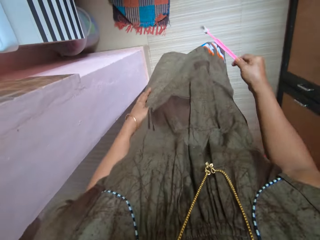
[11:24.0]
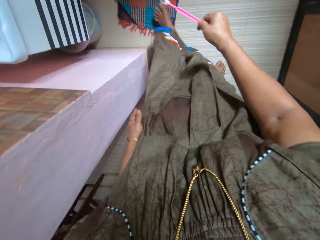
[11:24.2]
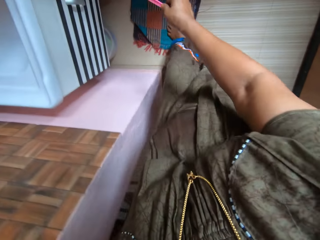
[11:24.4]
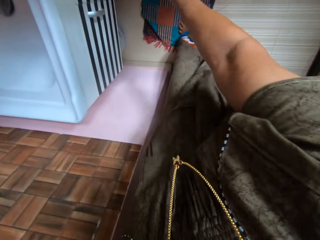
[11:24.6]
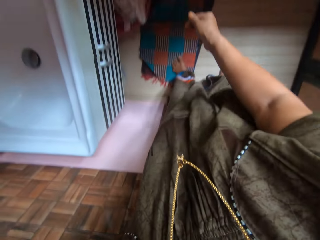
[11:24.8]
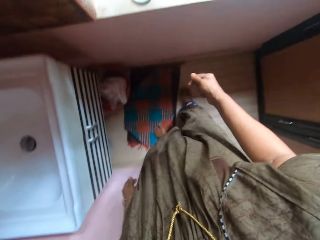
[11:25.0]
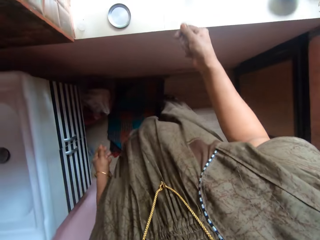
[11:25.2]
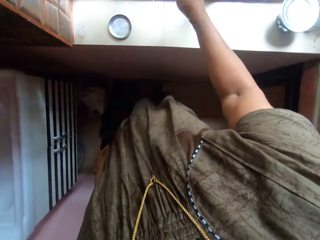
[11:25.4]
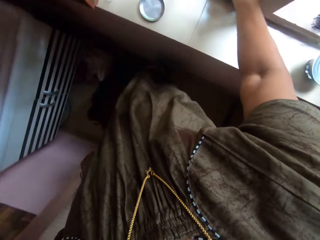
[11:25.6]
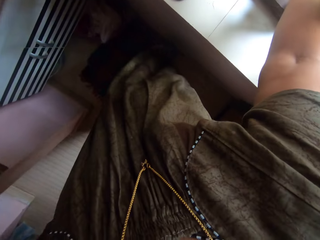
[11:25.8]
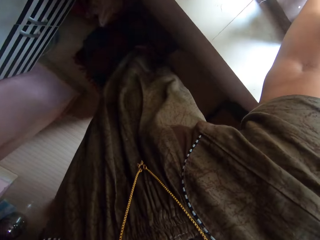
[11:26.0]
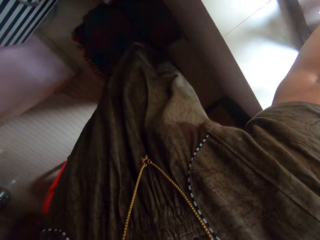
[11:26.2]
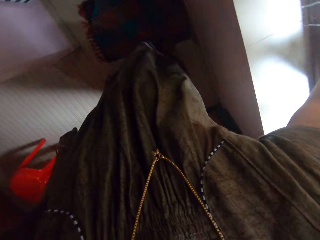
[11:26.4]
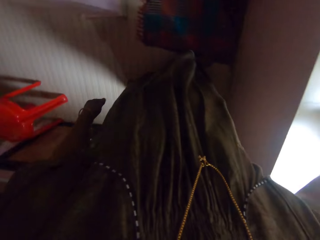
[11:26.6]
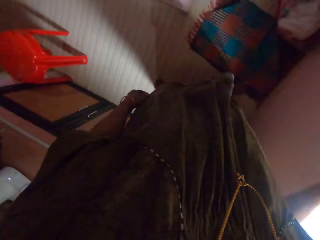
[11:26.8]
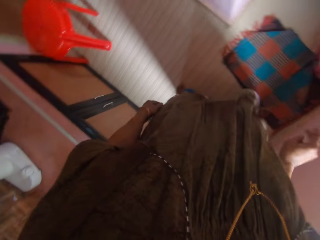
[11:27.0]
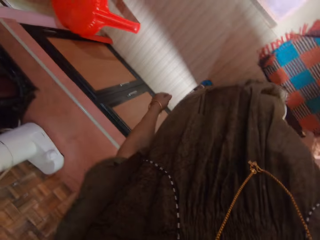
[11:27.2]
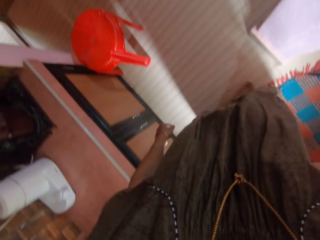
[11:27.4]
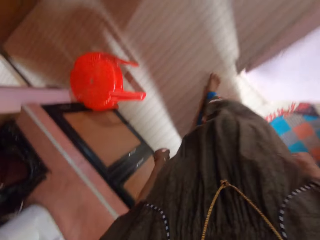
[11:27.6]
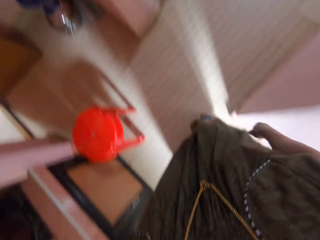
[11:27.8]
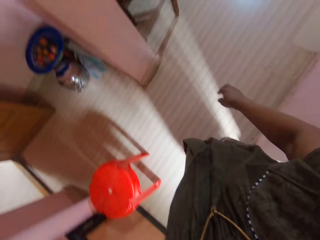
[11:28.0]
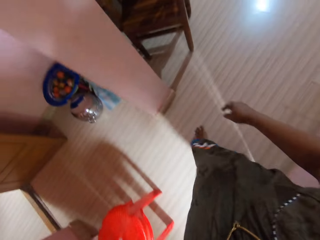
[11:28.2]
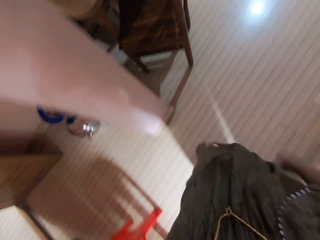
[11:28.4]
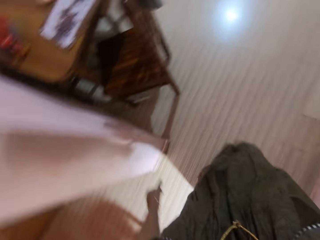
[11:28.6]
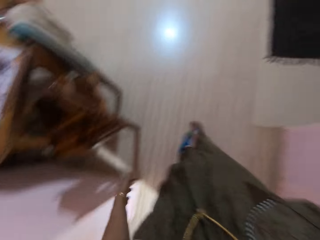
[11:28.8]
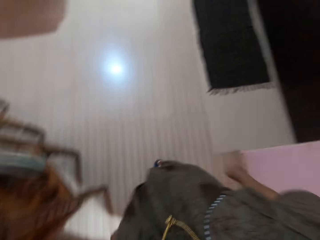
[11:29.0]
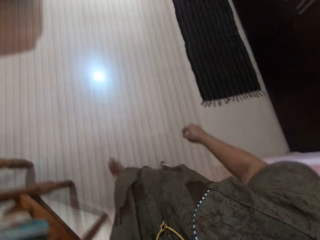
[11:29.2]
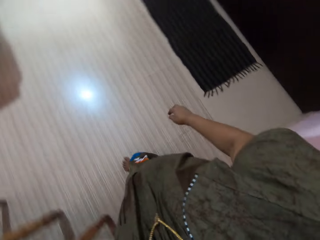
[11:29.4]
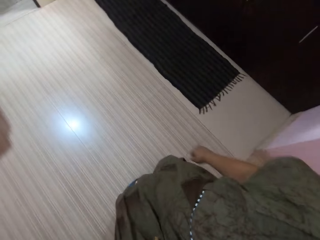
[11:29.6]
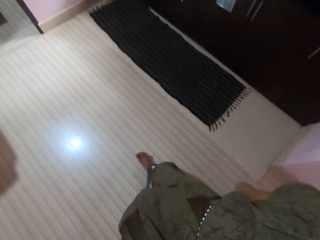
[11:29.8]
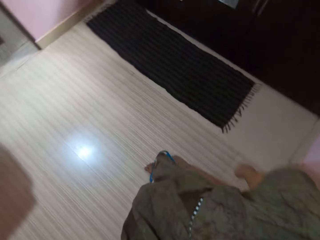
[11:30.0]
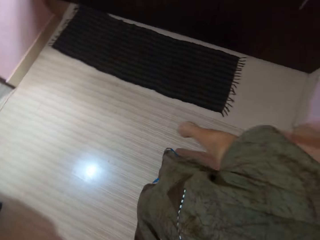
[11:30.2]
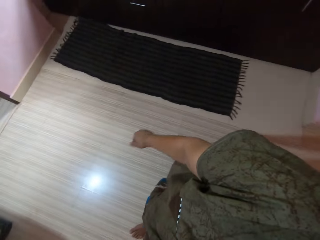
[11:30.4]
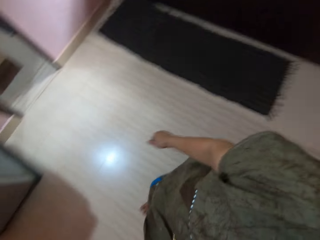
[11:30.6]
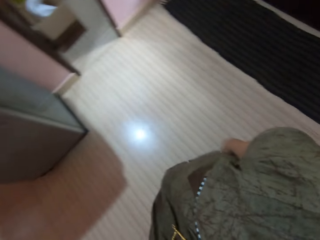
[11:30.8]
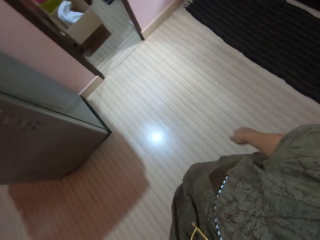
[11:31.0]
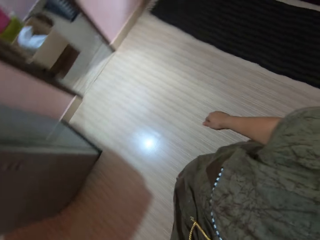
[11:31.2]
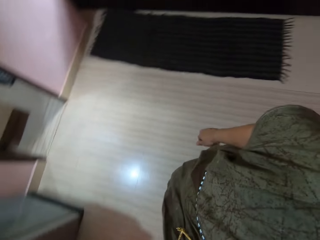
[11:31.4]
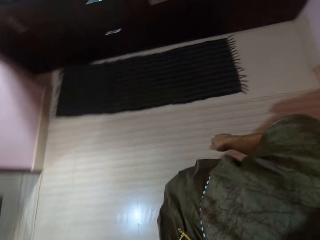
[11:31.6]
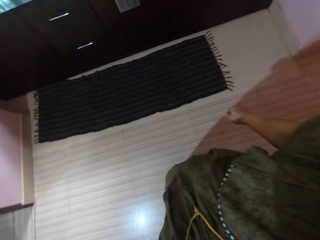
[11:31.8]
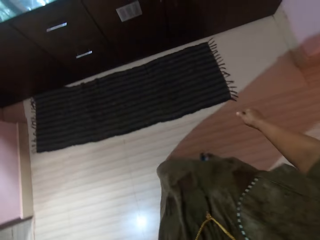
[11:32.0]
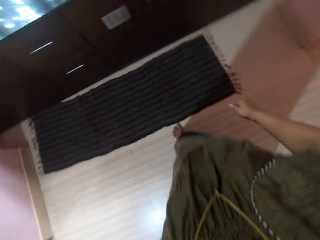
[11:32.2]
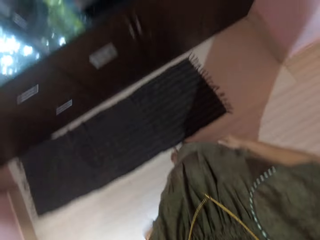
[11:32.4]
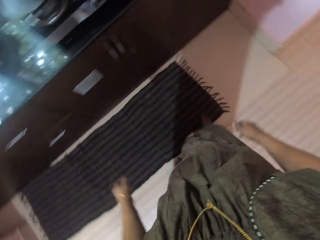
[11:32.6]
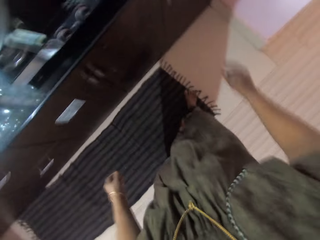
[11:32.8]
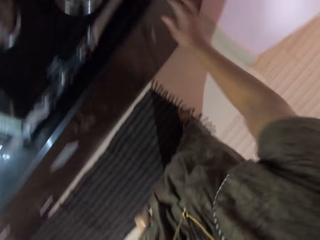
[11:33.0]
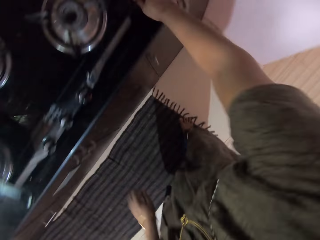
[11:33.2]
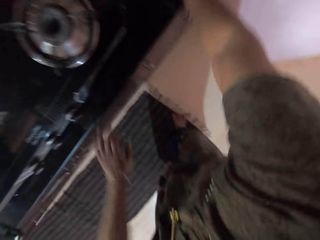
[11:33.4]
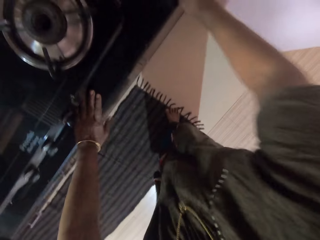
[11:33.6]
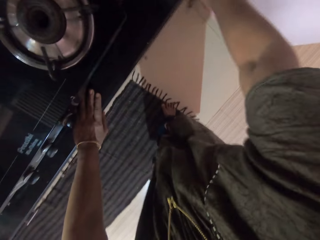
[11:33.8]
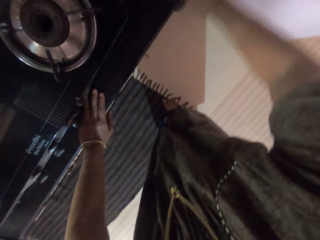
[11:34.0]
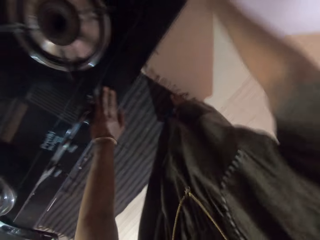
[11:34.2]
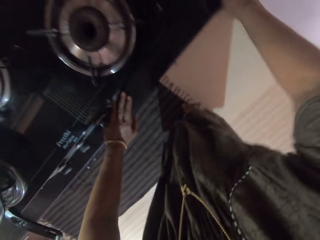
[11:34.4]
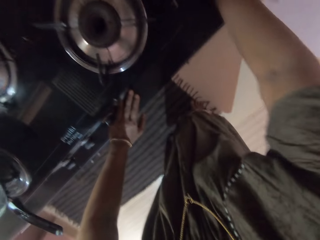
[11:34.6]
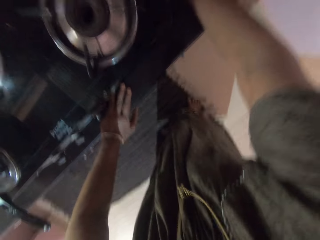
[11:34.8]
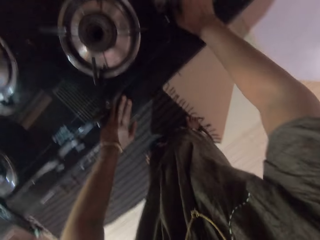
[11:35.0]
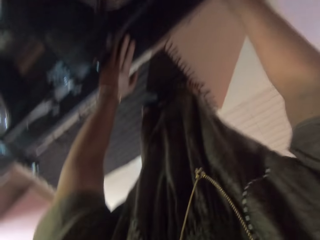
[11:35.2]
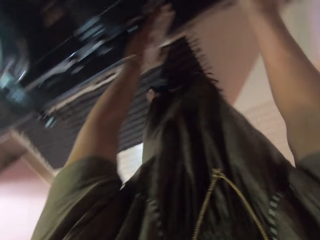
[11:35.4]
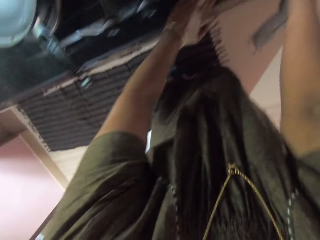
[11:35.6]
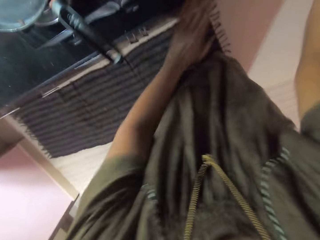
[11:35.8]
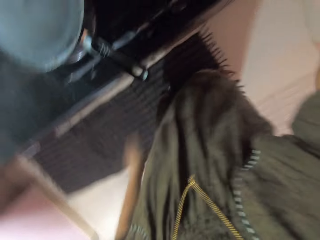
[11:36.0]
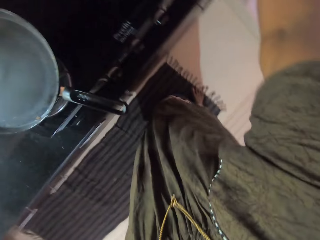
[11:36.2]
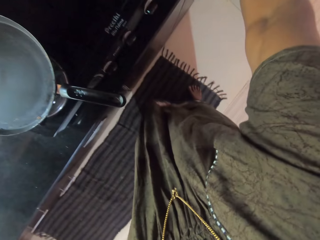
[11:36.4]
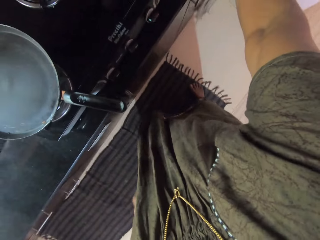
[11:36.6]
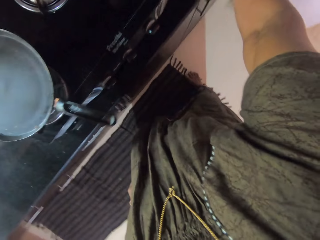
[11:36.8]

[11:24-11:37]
The camera wearer drops the toothbrush in a bin. They do something. They walk around the house. They walk towards the kitchen area. They hold a cloth. They wipe the kitchen surface with the cloth. They pick up the piece of cloth.

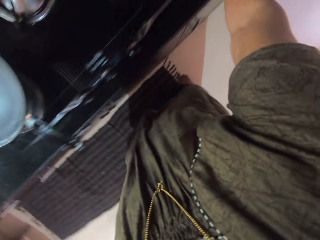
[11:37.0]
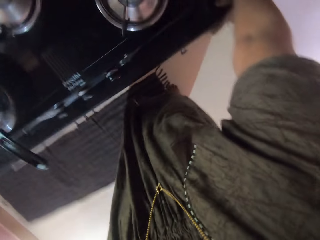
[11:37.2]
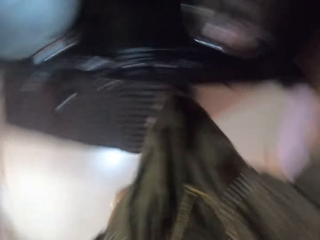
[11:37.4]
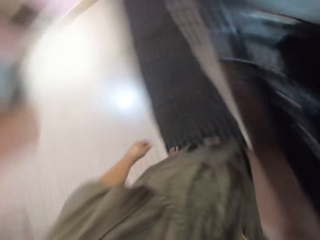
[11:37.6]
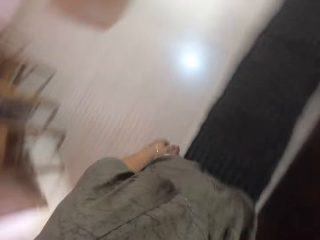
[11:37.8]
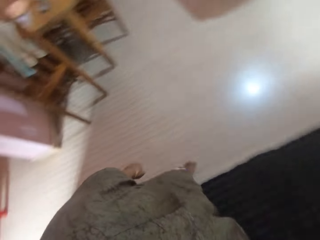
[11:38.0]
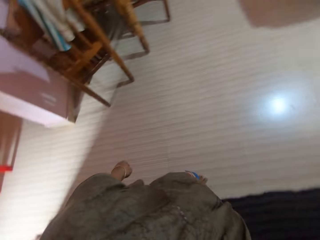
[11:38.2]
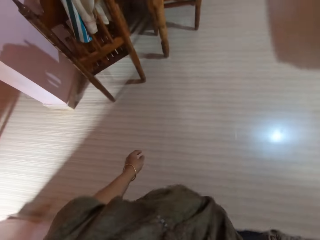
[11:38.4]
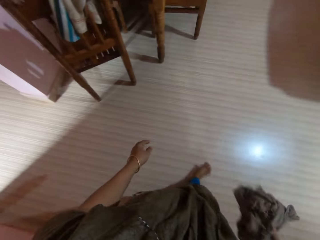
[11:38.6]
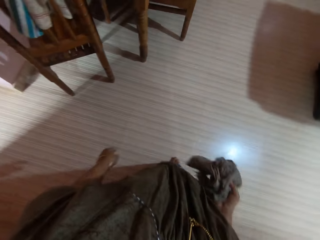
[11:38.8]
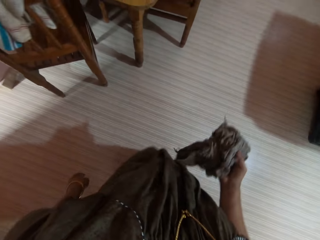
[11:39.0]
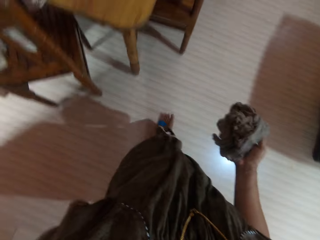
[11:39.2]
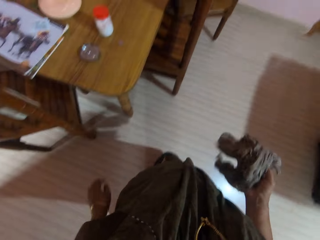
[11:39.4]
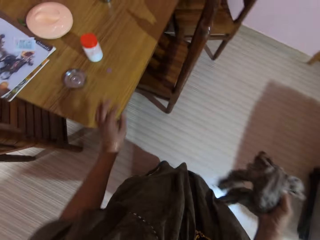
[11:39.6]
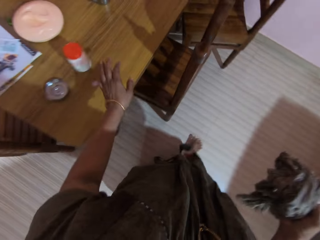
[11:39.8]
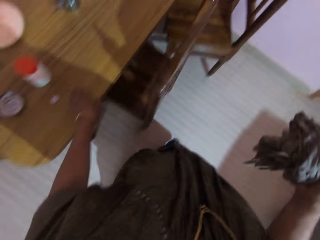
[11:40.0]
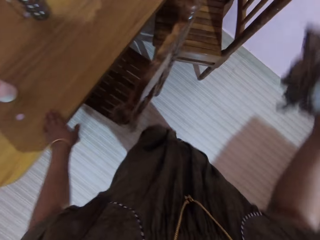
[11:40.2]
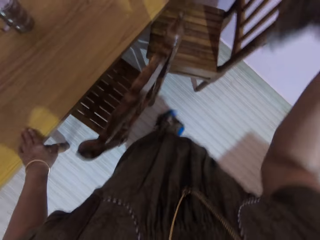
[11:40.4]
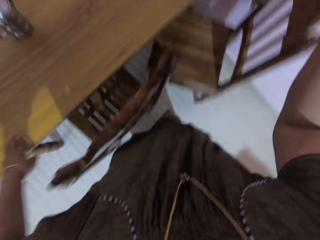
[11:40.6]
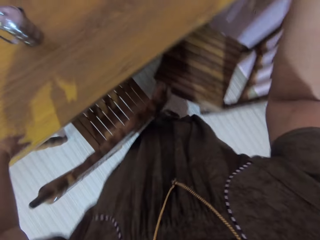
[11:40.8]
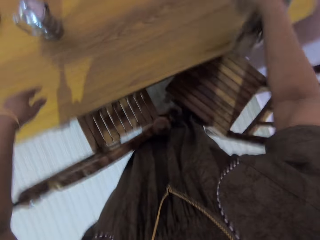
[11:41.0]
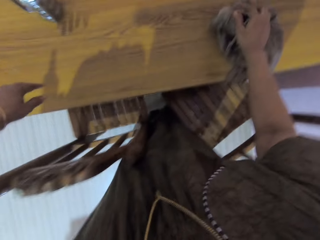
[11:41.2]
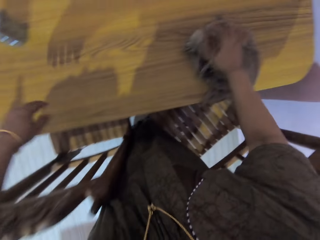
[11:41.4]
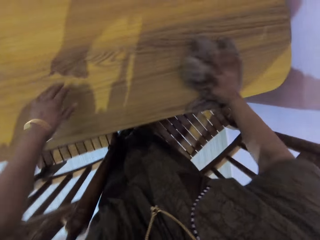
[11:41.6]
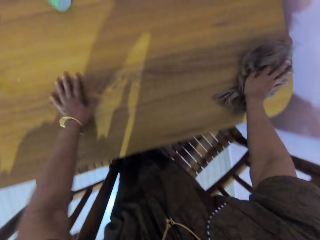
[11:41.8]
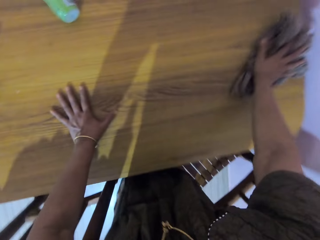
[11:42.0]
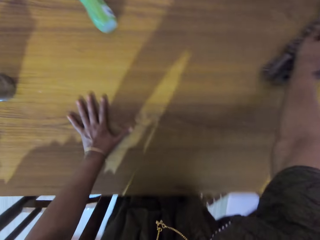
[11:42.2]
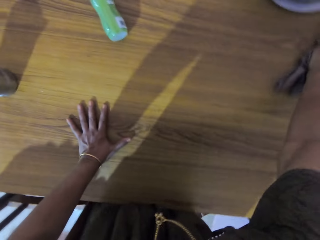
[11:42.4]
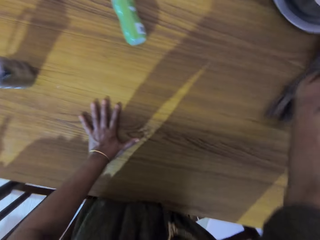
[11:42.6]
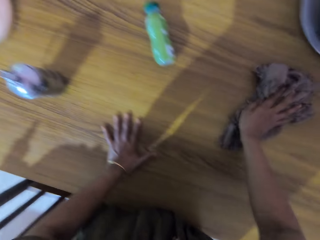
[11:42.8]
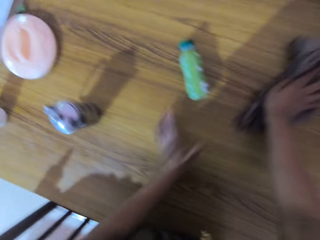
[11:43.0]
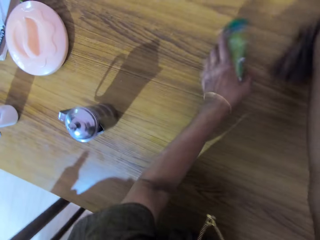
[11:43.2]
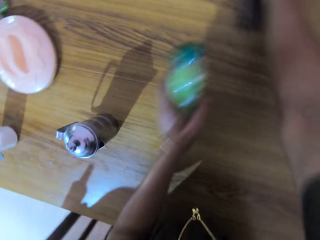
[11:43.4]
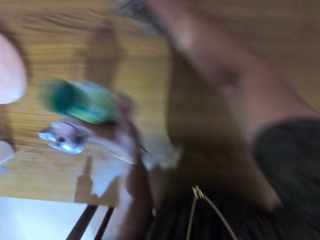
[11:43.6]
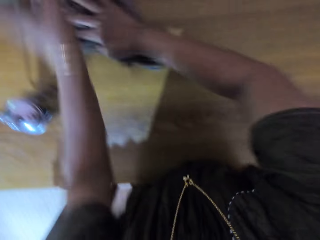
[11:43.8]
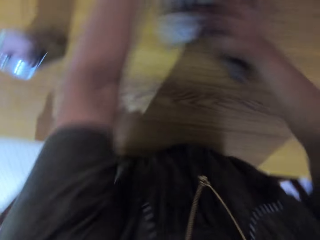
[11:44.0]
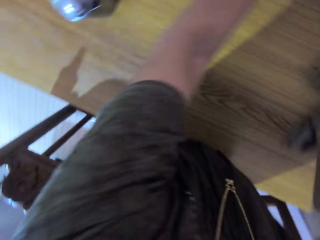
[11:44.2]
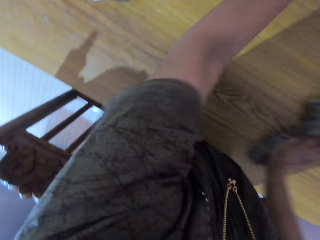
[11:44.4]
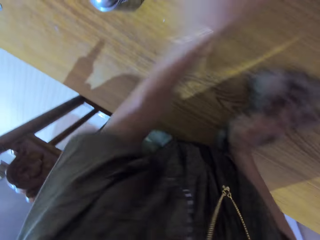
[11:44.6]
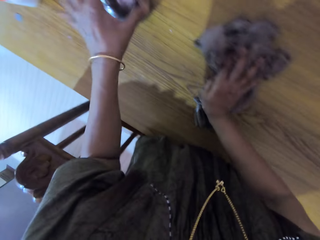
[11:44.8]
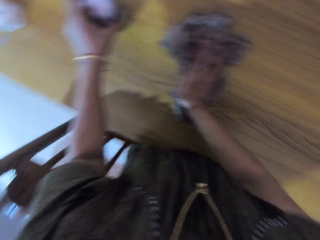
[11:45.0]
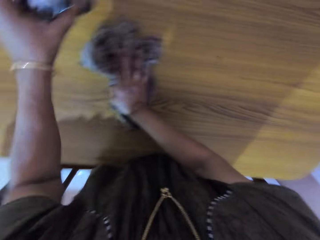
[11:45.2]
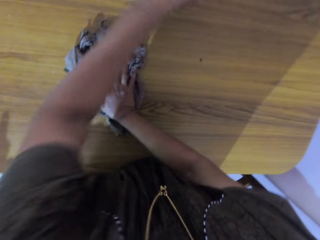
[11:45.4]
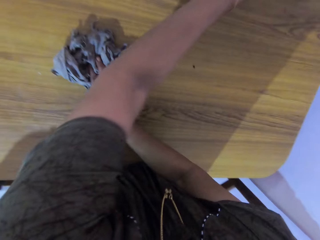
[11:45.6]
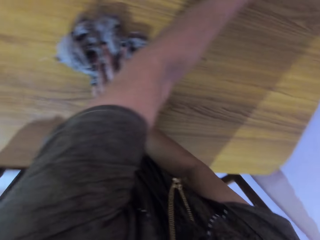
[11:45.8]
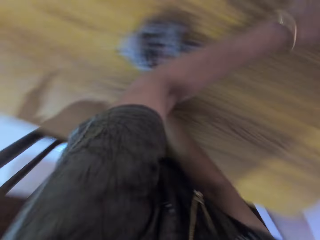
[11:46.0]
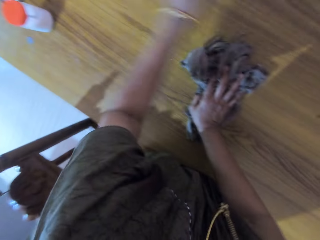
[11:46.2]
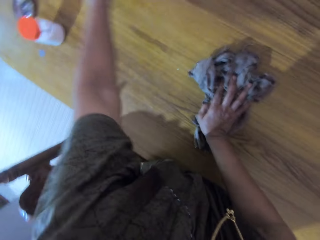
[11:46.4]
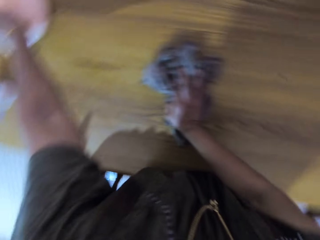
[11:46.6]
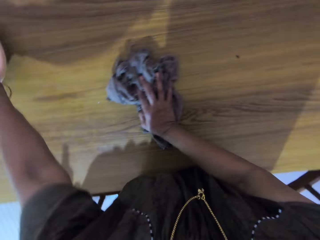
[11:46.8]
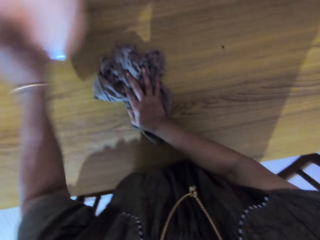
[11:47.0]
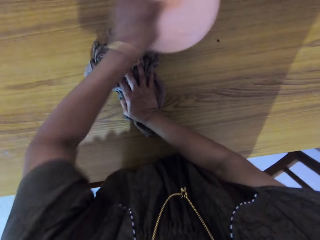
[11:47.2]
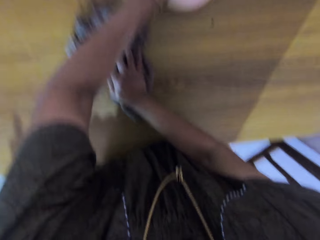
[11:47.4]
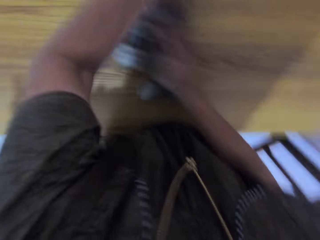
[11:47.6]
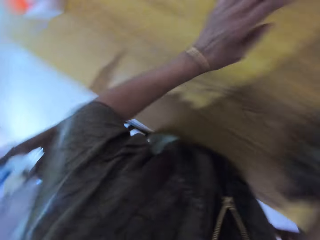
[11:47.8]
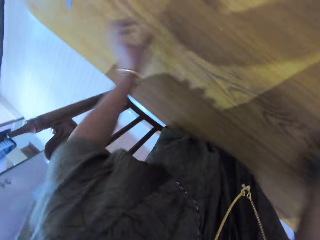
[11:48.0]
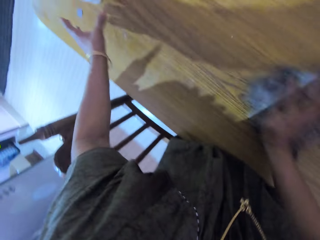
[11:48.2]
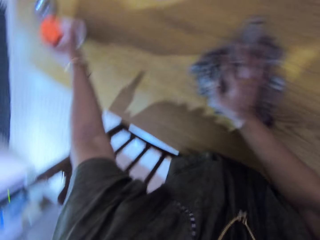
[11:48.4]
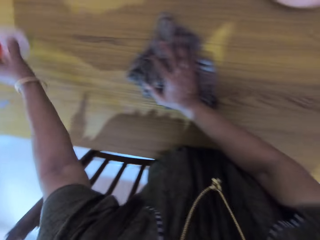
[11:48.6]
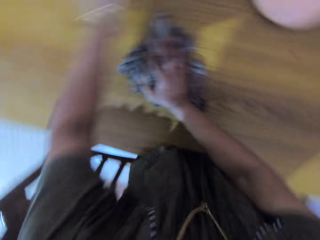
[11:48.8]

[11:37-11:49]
The camera wearer turns around. They walk to the dining table. They put the cloth or napkin on the dining table. They clean the dining table with the napkin. They pick up a bottle, move the plastic bottle from the dining table and place the bottle on the table. They pick up a small kettle. They move a metal cup on the dining table. They place the small kettle on the table. They pick up a pot lid. They move a plate on the dining table. They place the pot lid on the table. They wipe the table. They pick up a container with salt.
